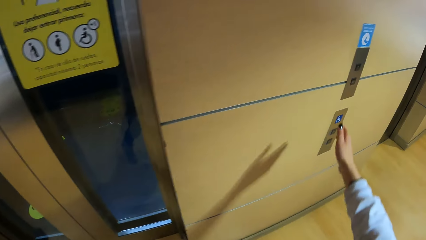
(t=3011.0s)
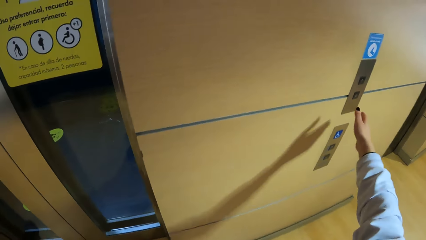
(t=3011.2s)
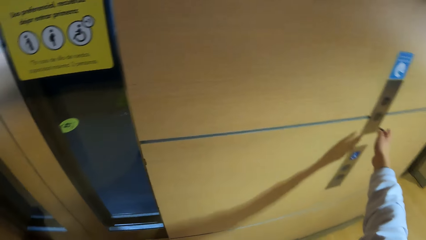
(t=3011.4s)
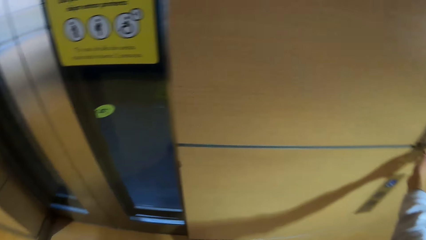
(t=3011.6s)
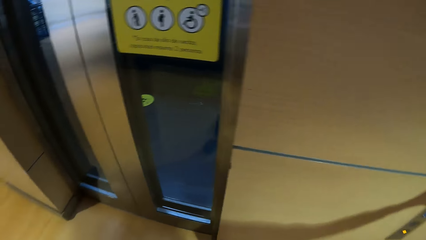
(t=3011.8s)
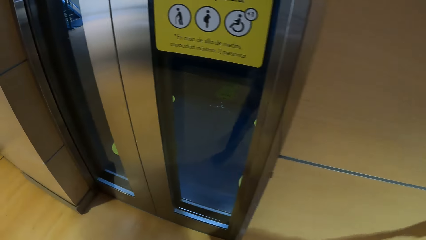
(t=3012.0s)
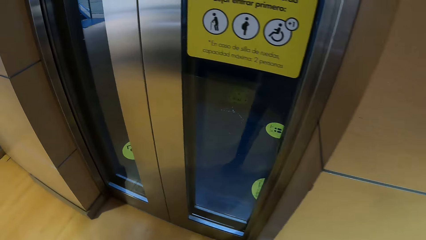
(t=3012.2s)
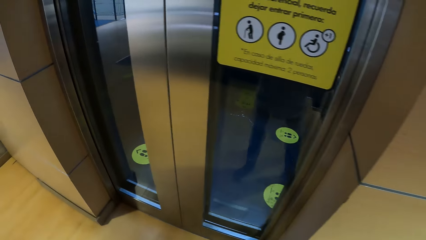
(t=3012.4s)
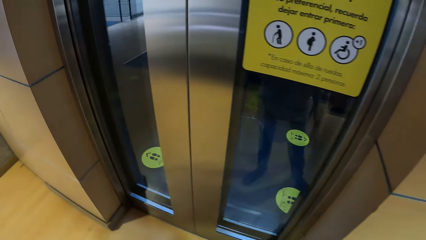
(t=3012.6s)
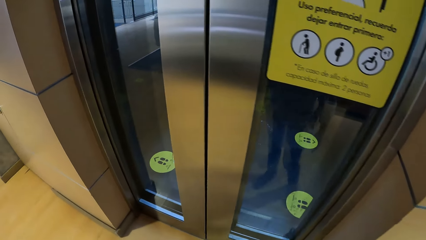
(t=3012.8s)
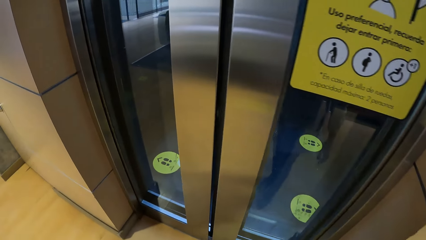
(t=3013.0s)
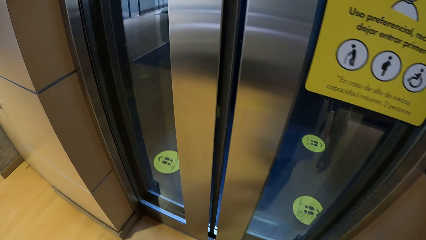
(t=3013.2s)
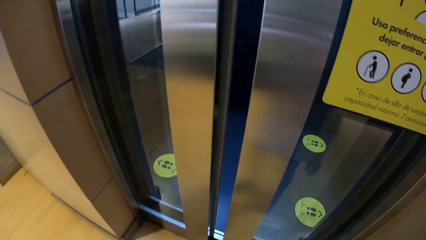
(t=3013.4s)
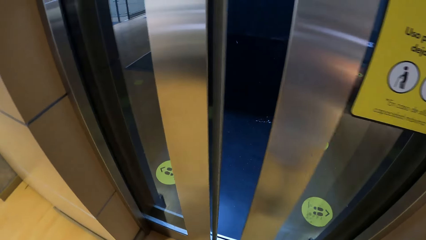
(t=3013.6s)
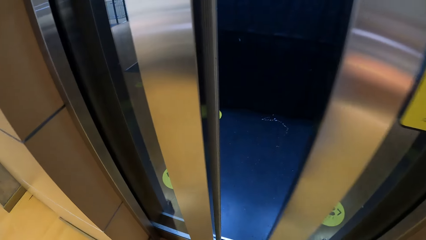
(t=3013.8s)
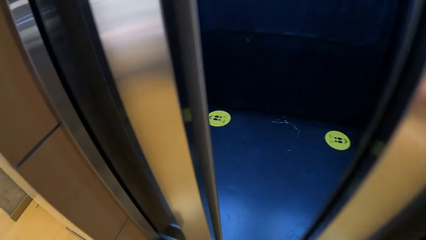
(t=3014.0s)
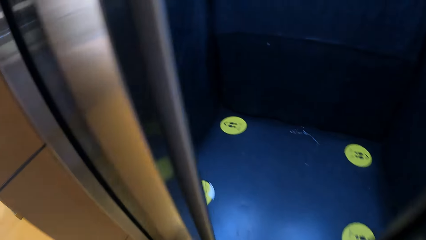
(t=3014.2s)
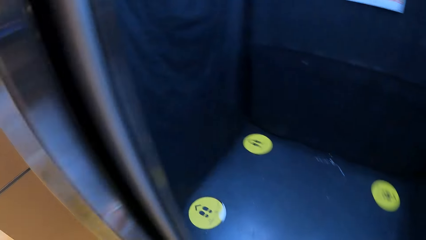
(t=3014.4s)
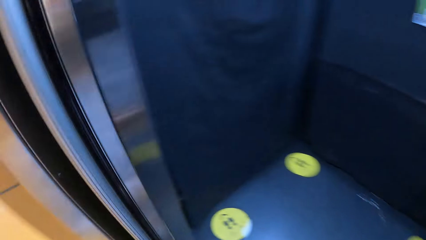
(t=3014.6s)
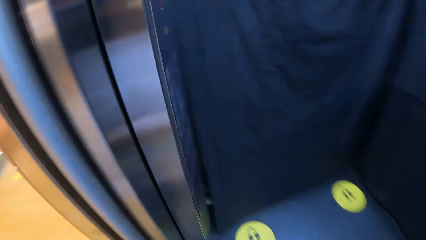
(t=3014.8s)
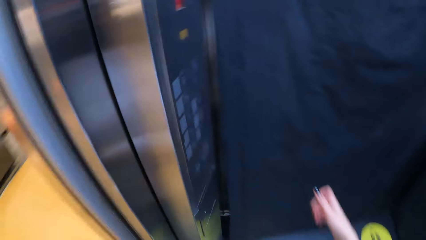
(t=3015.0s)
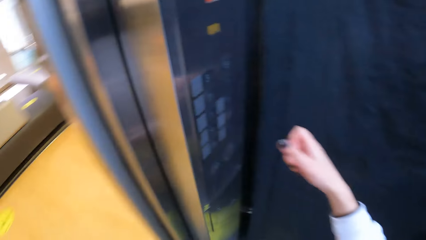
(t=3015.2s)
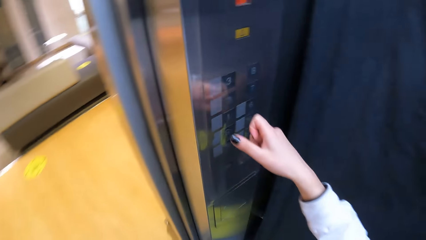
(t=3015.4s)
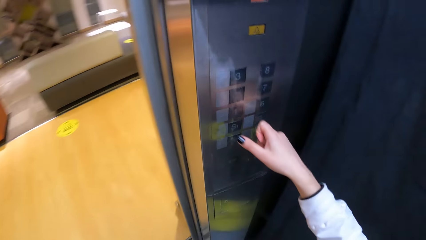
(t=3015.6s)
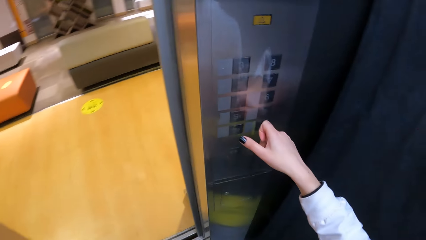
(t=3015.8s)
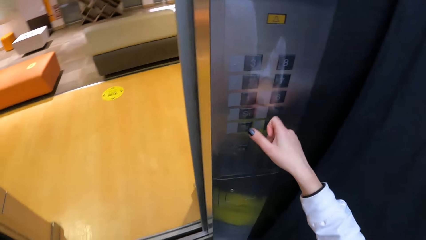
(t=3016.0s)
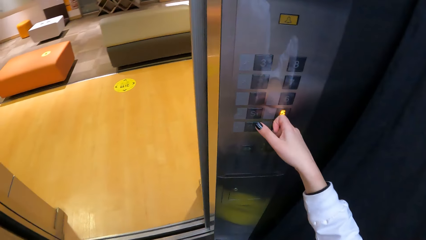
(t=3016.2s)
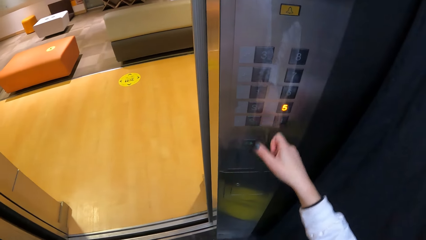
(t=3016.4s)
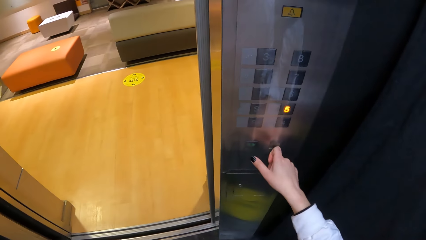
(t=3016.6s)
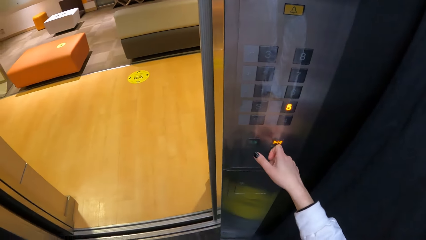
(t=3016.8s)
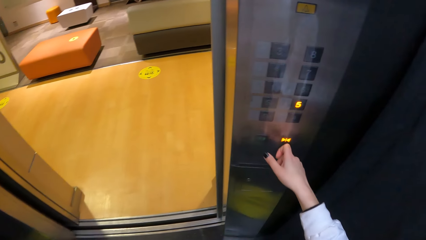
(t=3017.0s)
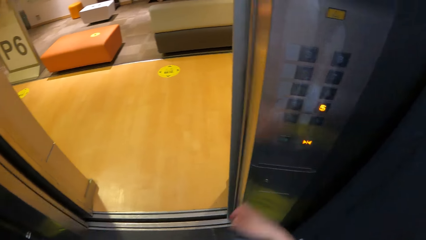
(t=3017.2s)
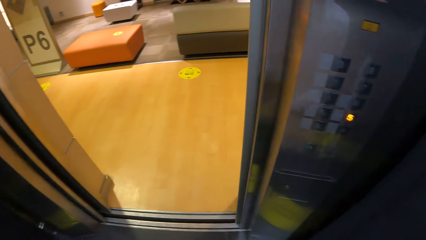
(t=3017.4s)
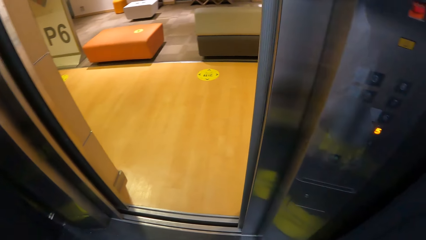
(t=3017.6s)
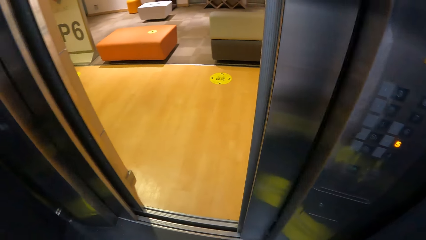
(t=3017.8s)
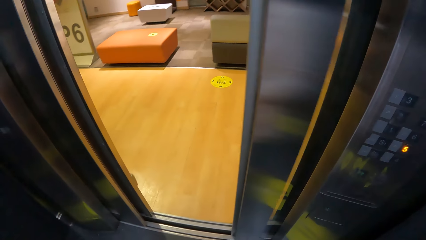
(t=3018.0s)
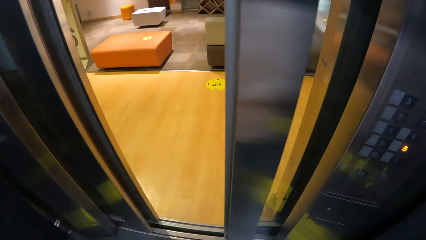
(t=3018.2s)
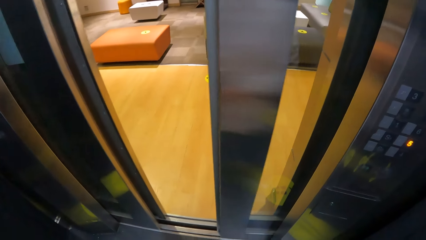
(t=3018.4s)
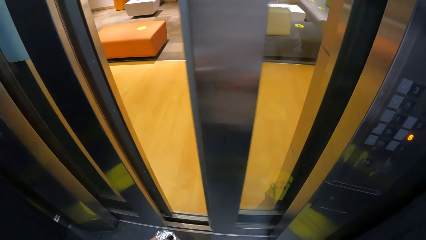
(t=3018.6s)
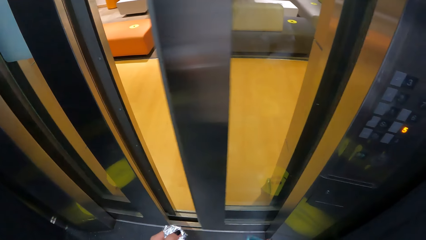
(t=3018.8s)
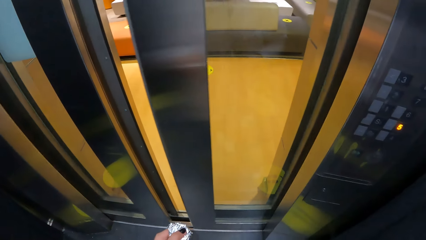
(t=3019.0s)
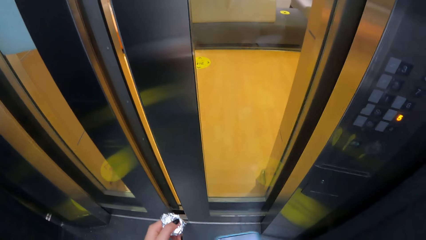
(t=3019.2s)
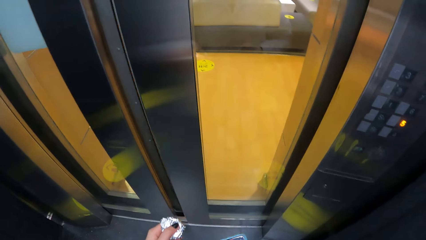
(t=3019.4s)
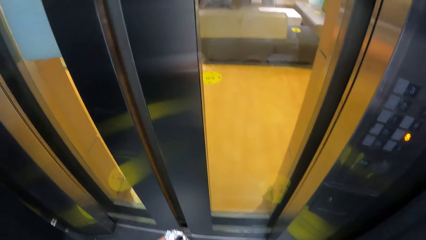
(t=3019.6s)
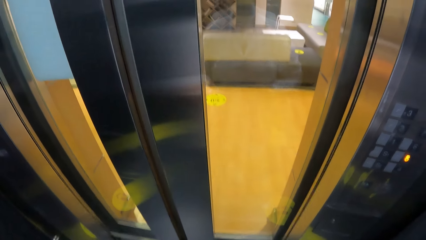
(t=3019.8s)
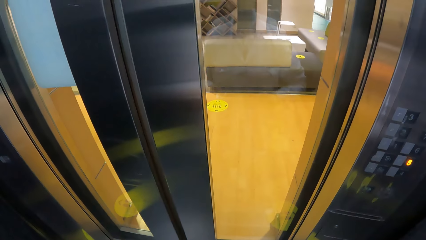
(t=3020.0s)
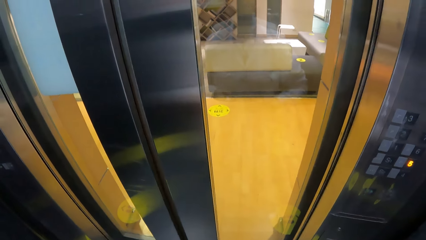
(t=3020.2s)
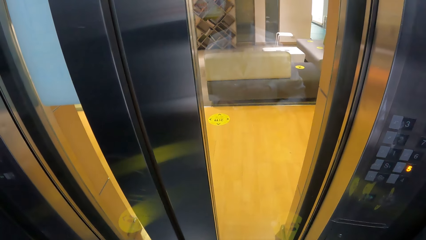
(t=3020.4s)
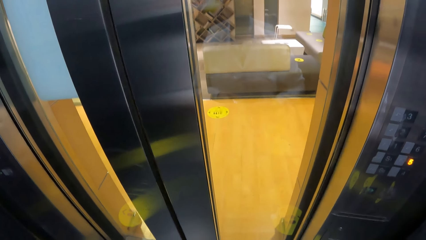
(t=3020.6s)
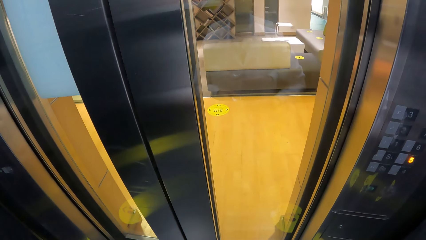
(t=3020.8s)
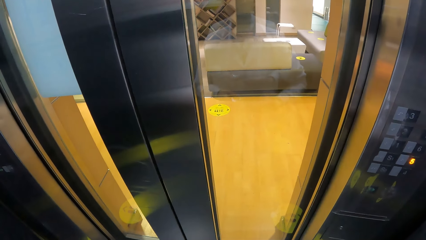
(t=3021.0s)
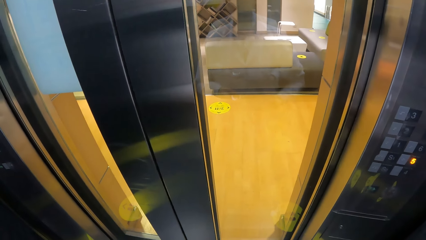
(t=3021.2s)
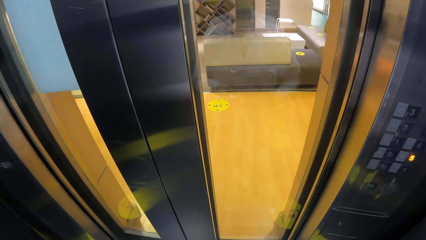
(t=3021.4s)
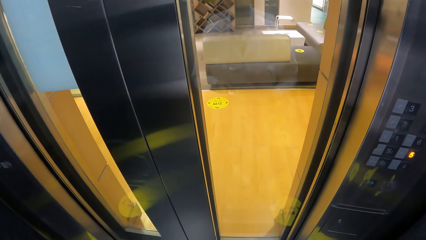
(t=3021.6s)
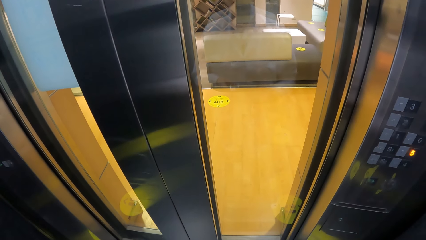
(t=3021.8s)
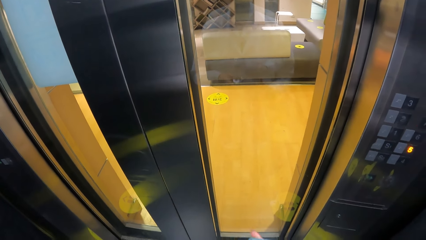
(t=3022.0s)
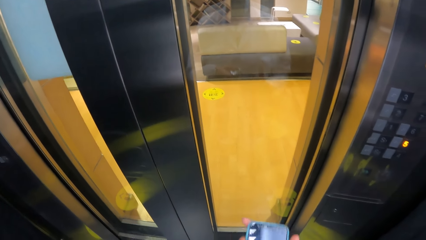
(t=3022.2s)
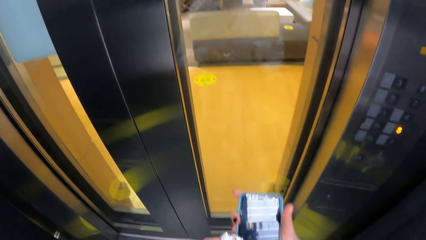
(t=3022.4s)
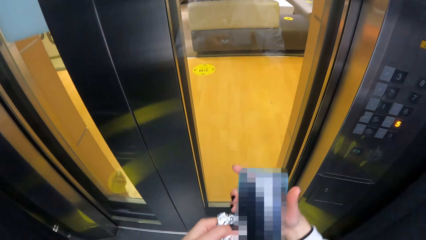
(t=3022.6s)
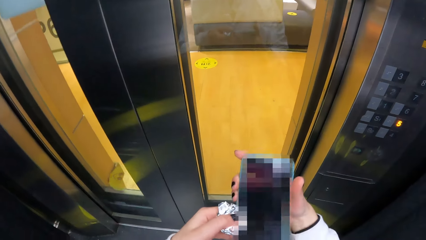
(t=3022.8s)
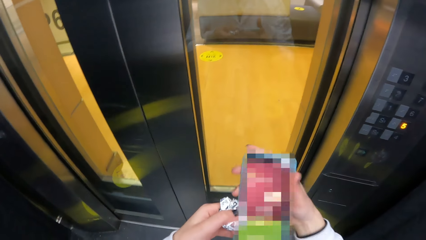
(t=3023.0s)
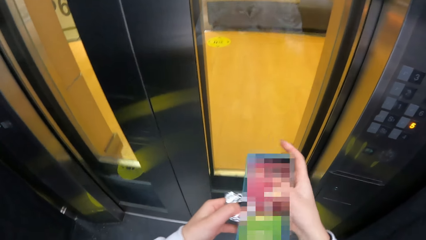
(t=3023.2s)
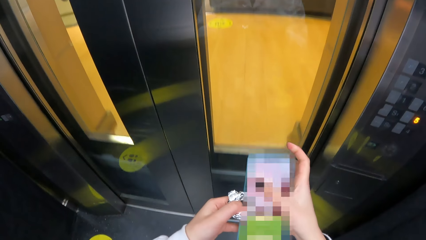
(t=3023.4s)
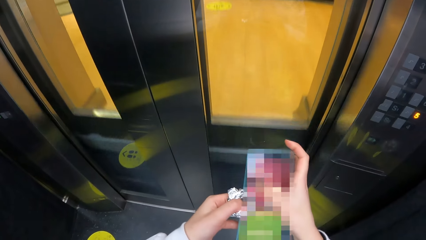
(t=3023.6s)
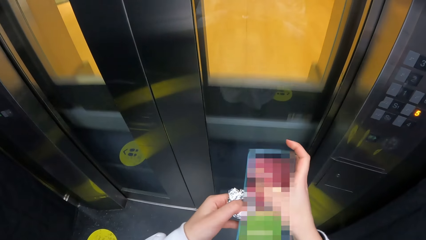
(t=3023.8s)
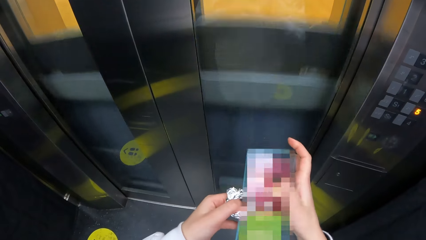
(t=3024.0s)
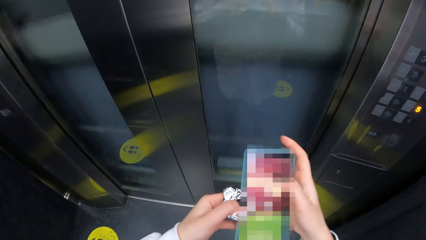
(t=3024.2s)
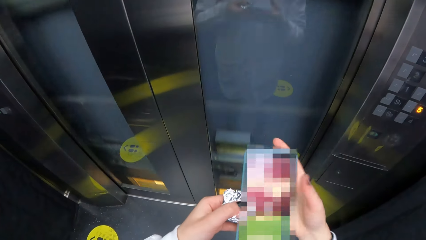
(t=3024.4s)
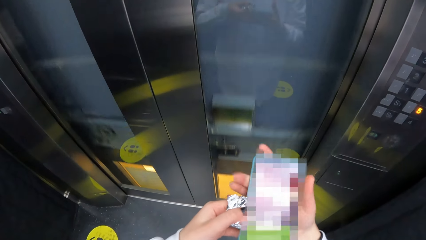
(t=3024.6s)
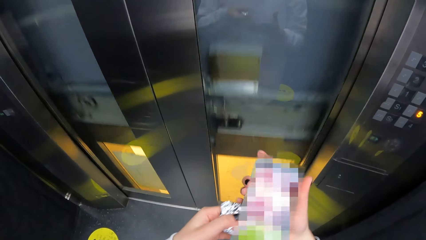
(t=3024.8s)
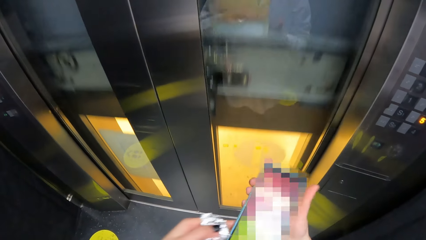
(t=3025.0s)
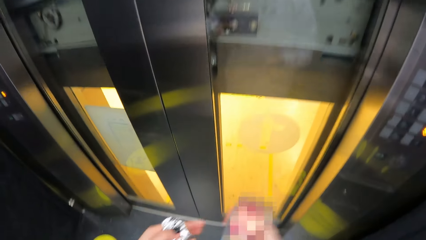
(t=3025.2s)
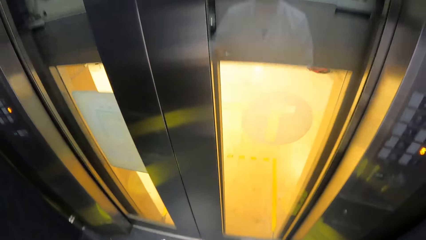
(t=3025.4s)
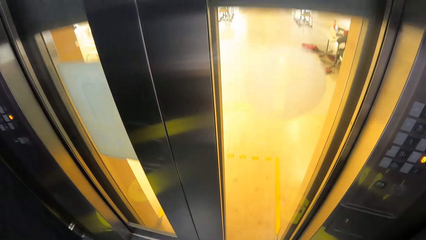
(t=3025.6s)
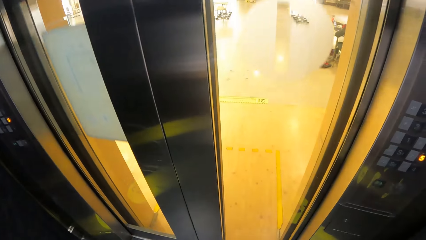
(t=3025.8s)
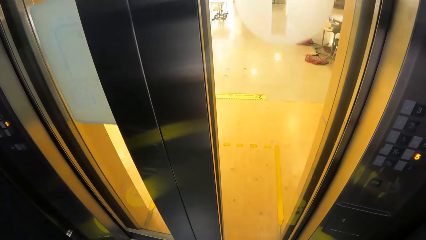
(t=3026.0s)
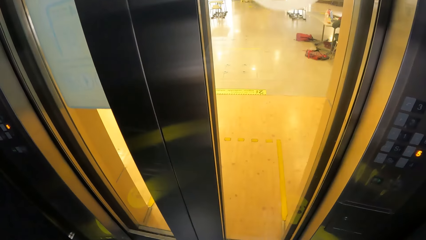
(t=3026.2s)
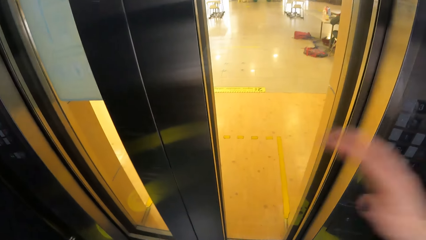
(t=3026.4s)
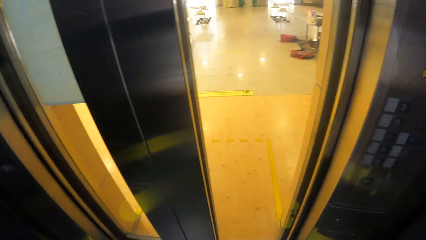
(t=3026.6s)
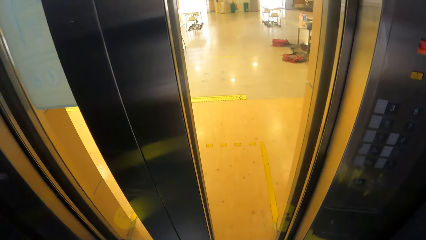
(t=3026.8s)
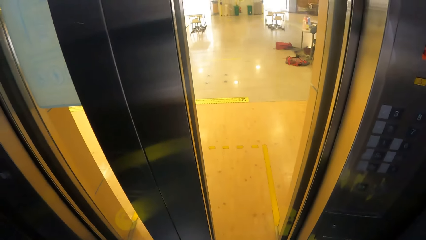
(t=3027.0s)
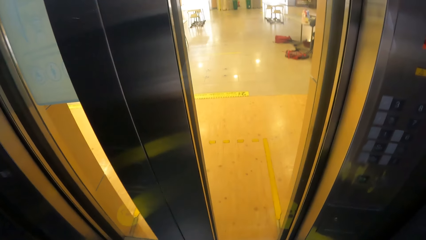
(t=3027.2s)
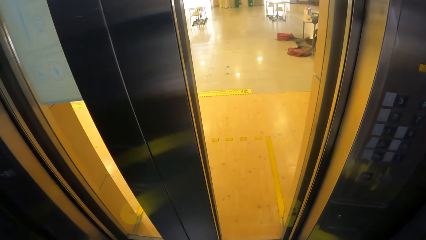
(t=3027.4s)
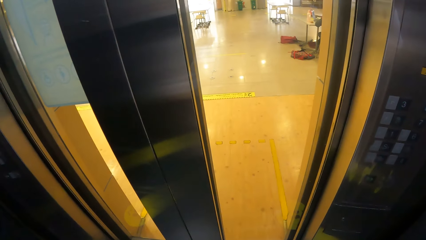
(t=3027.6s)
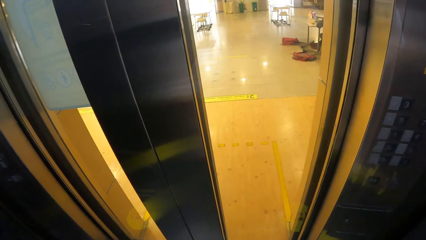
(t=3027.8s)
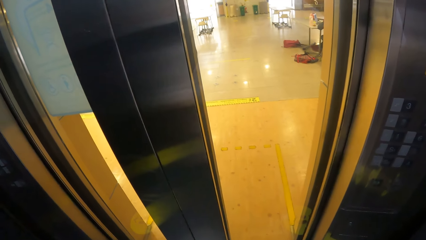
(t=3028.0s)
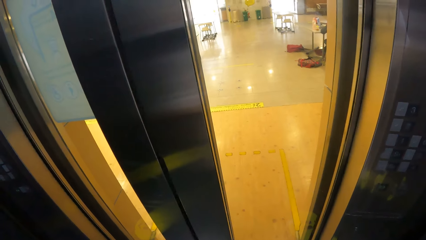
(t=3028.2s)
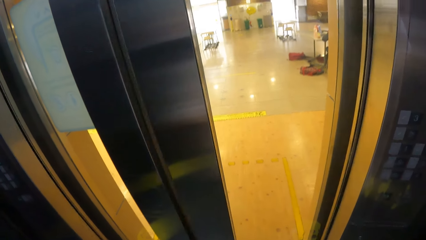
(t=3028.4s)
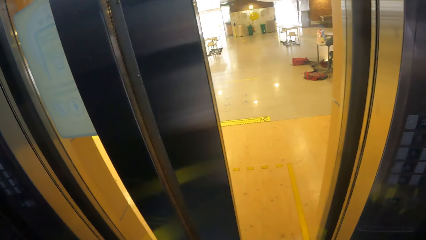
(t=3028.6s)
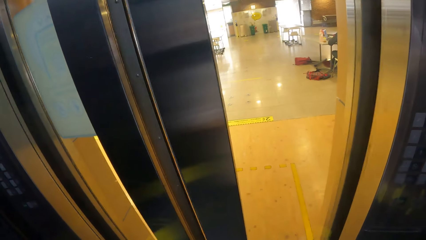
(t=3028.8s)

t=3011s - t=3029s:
The camera wearer opens the elevator with her right hand. She walks into the elevator. She operates the elevator with her right hand. She presses a button in the elevator. She operates a phone with both hands. She looks at the phone.
